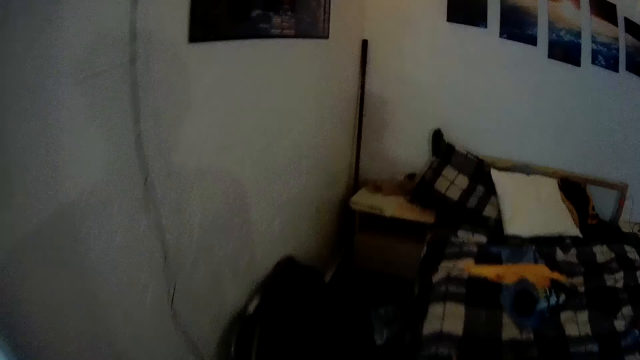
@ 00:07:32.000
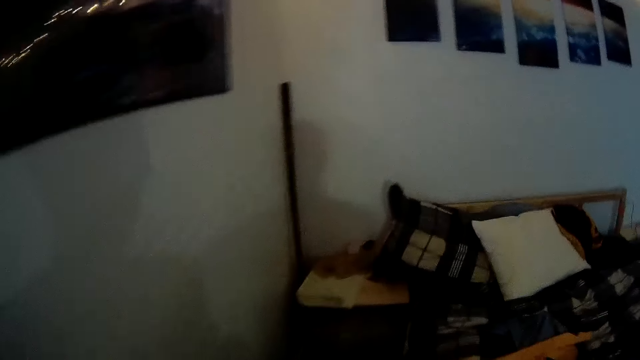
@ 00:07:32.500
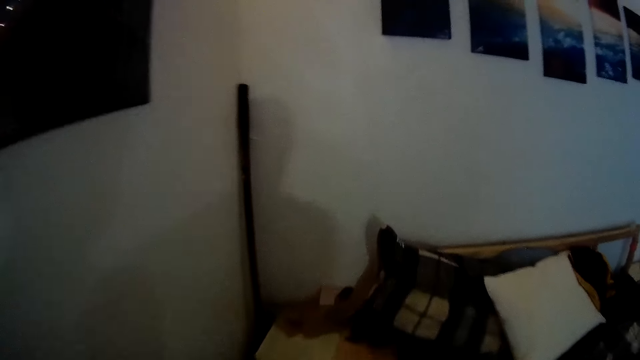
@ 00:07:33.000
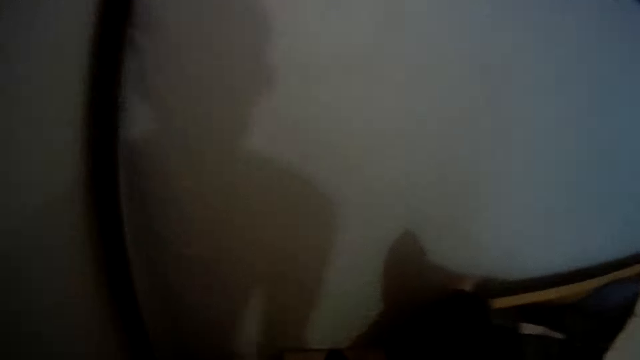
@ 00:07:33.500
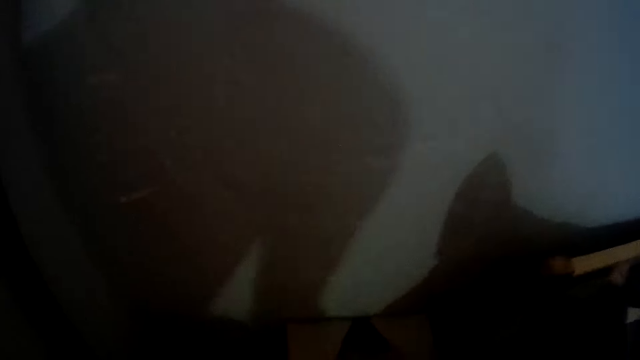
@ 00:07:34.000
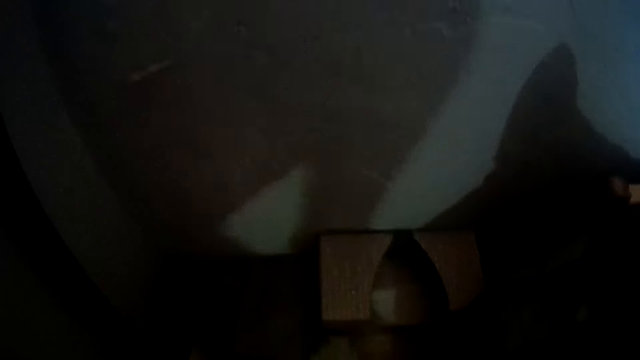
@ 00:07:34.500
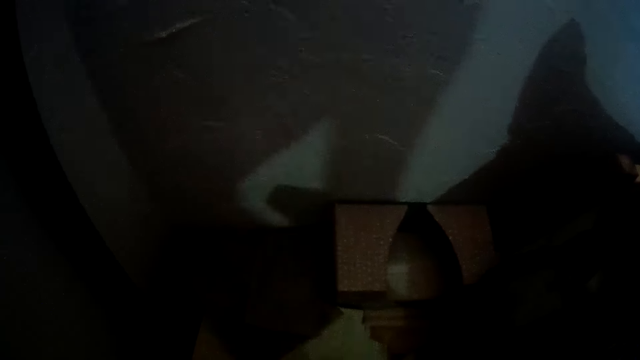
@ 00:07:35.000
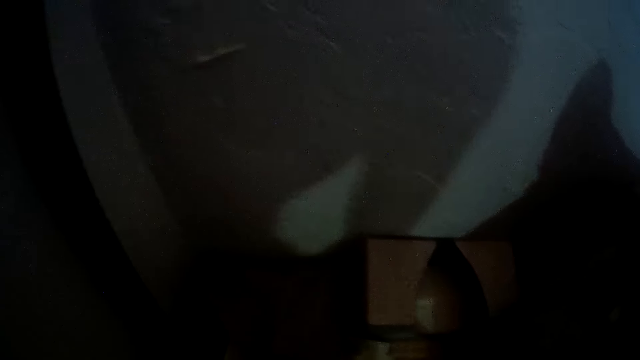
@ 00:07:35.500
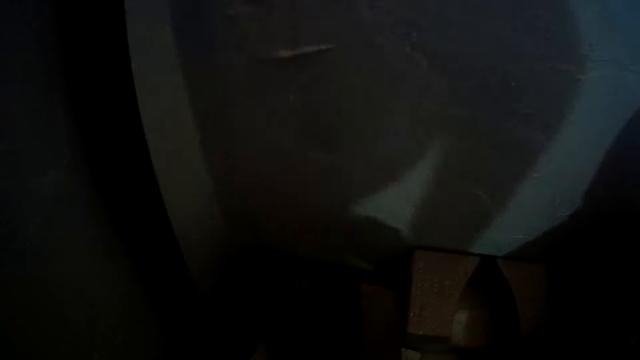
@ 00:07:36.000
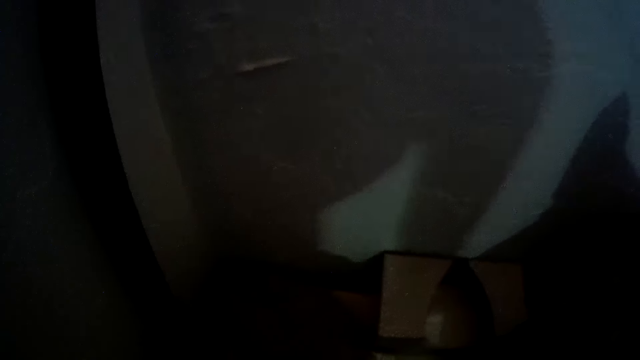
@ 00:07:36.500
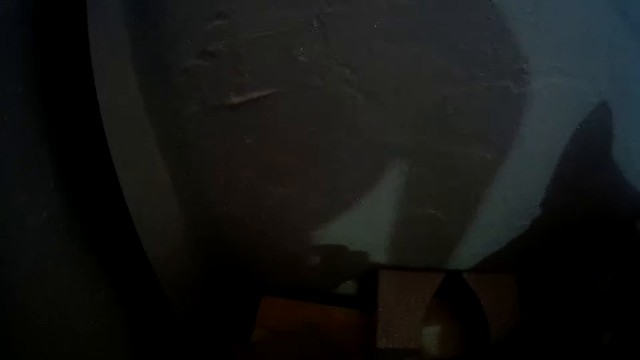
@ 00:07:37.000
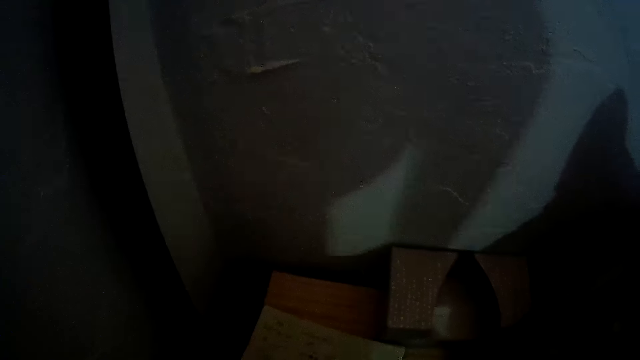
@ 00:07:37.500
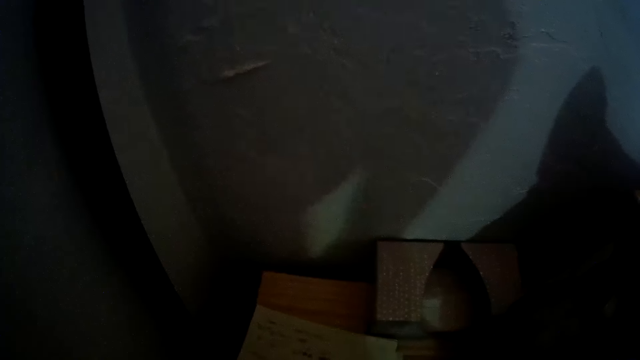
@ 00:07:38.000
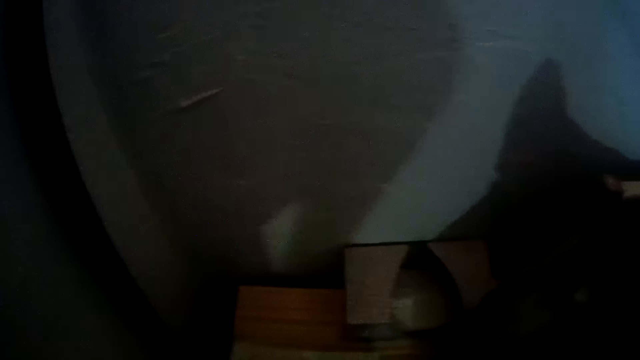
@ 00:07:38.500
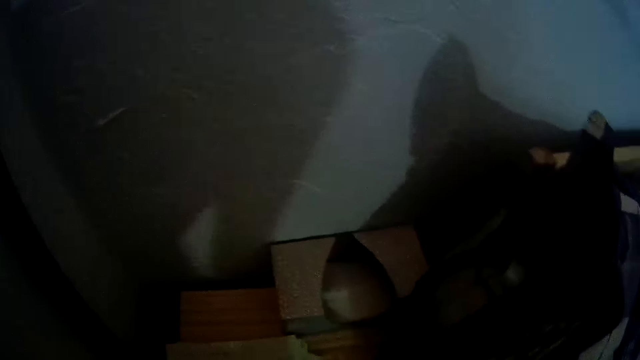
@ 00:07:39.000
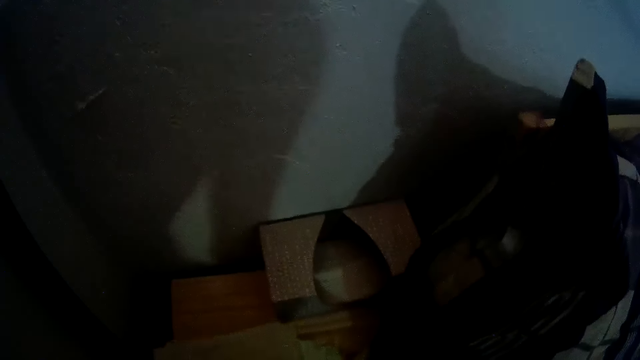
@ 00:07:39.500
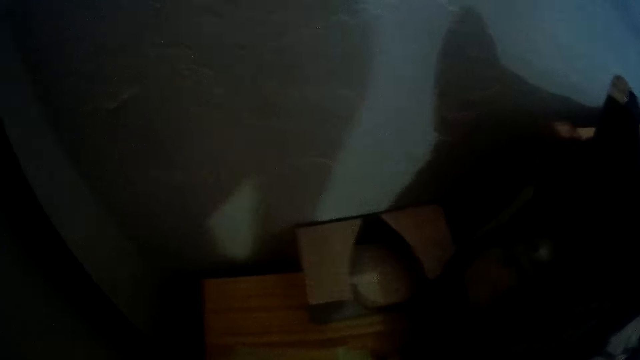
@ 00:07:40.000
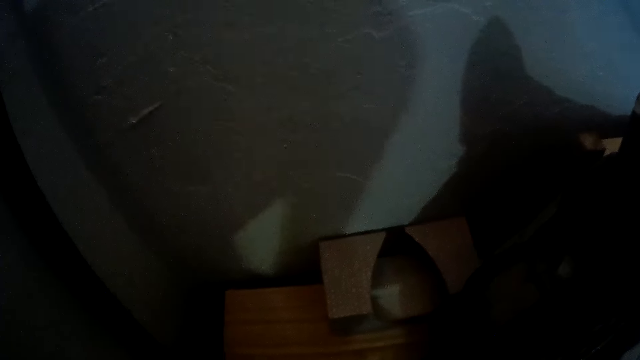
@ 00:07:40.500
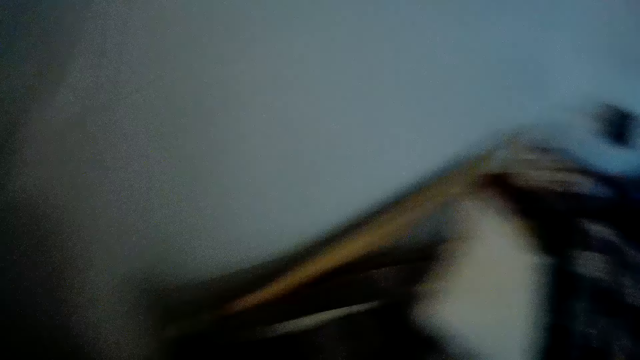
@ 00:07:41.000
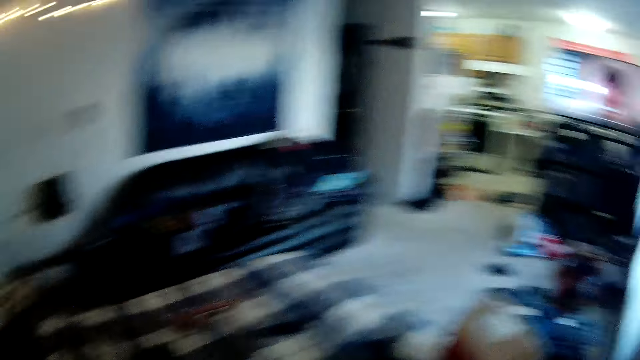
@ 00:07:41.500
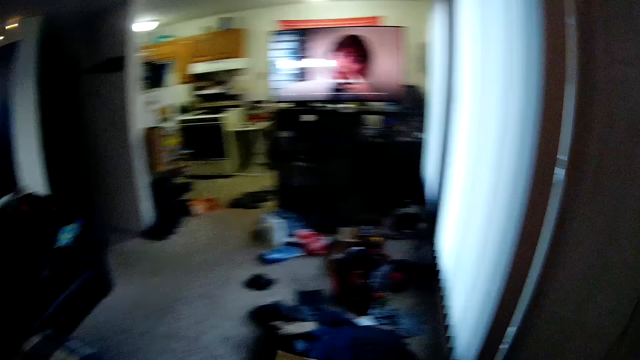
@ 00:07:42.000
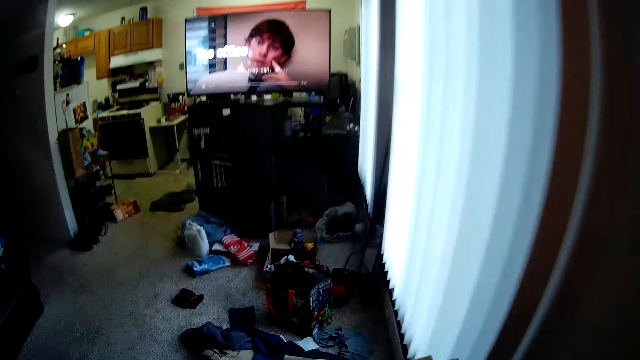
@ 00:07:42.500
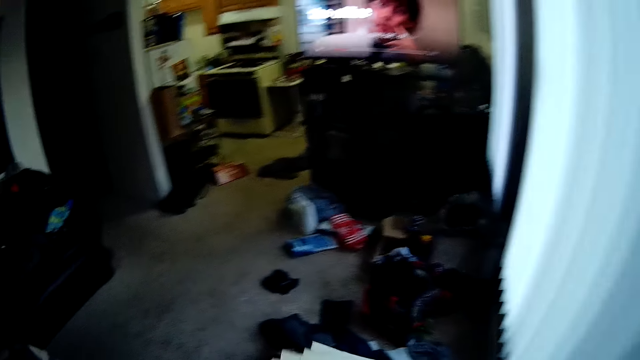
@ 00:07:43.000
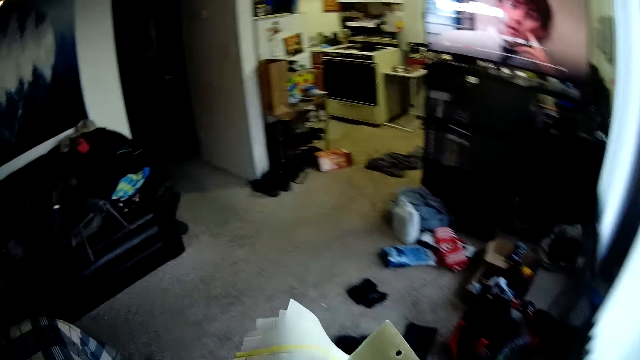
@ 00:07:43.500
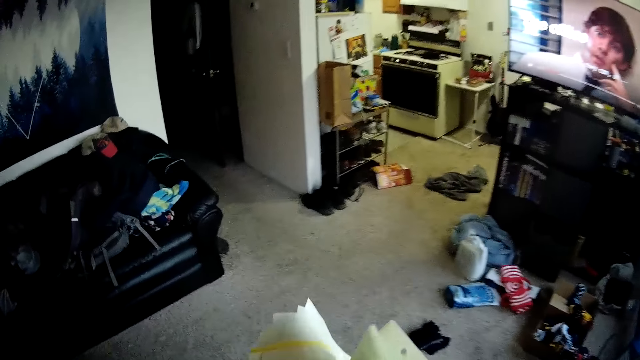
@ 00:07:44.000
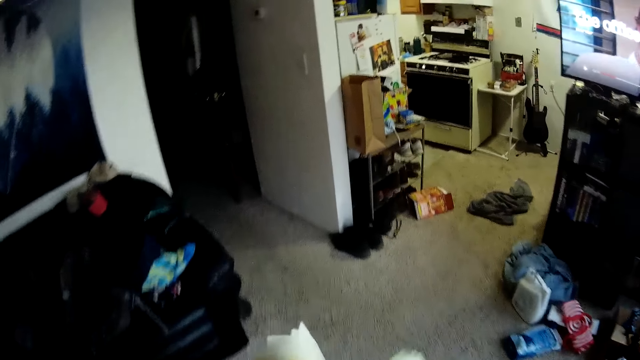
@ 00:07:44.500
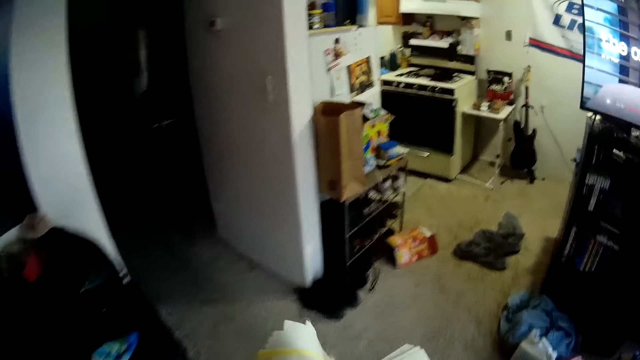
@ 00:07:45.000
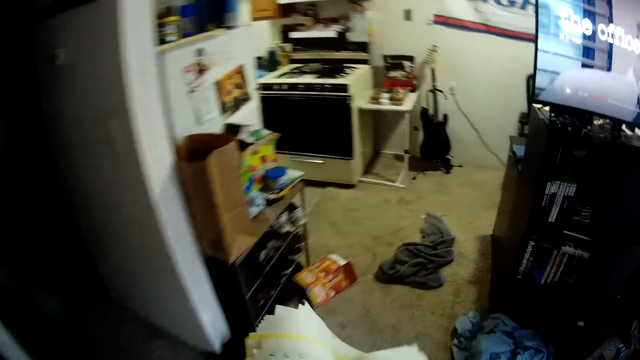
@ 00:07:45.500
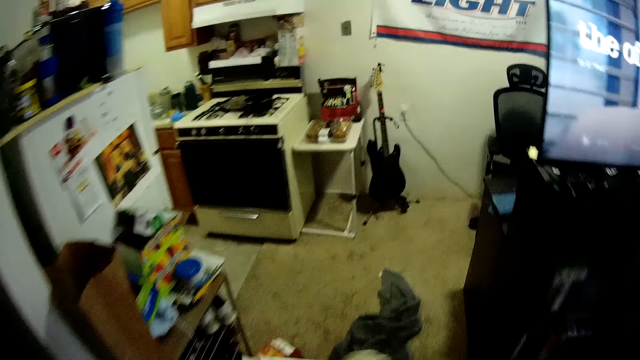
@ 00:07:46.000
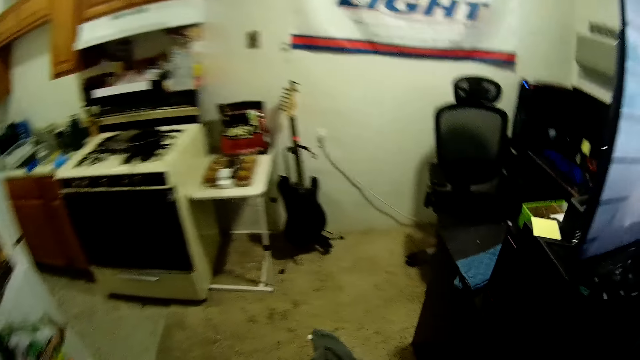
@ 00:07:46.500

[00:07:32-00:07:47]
The camera wearer takes out some papers from a drawer in the bedroom. They walk around the room. They walk out of the bedroom into the workstation.

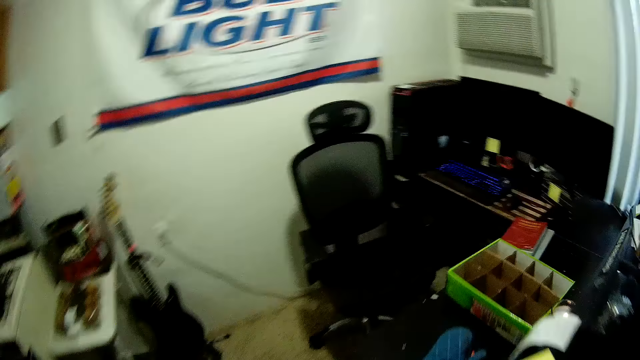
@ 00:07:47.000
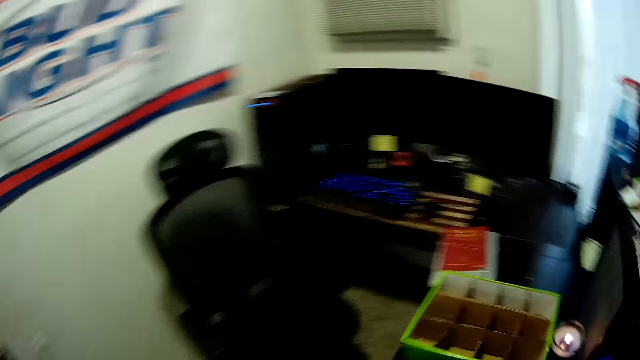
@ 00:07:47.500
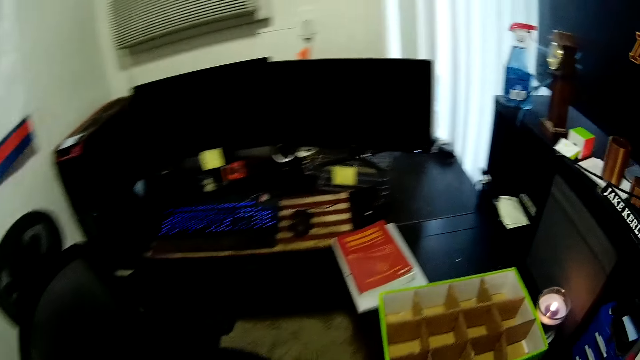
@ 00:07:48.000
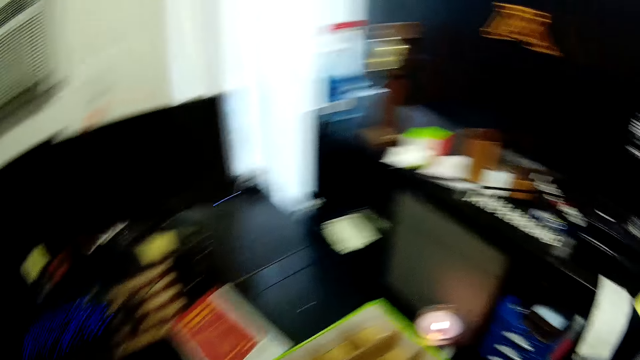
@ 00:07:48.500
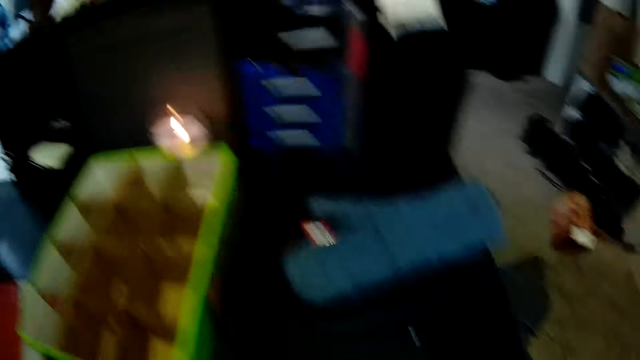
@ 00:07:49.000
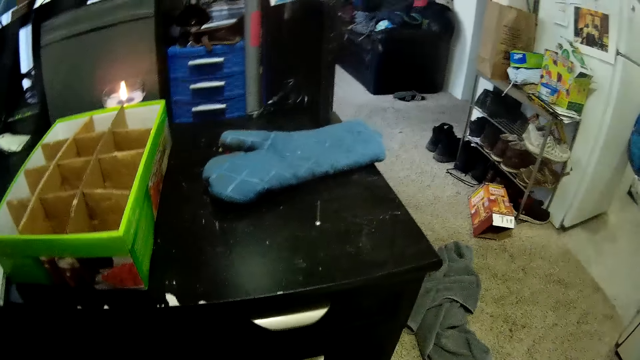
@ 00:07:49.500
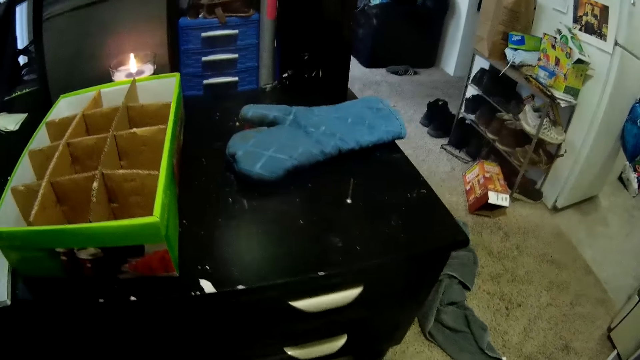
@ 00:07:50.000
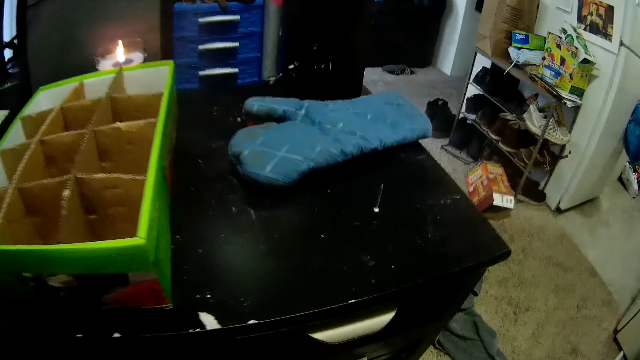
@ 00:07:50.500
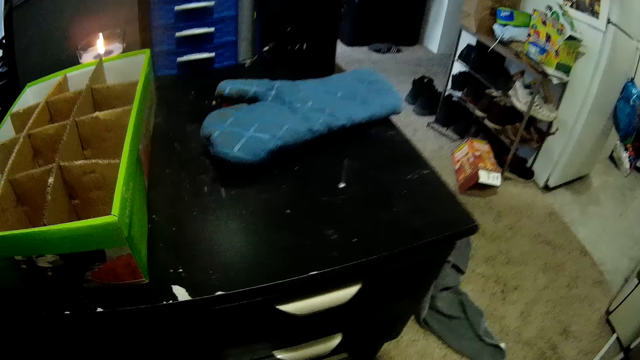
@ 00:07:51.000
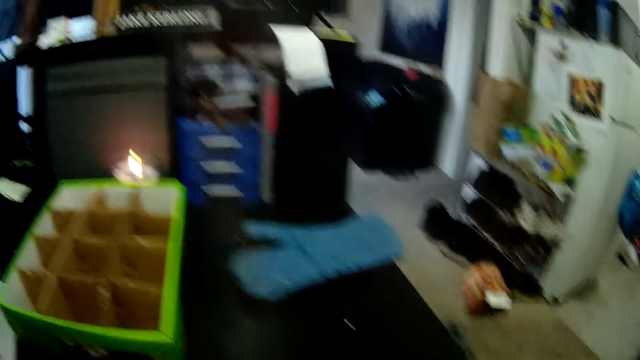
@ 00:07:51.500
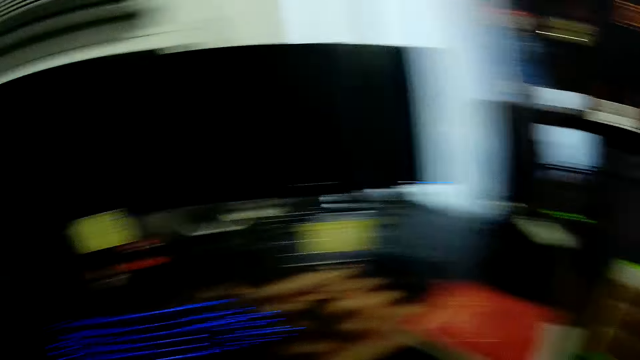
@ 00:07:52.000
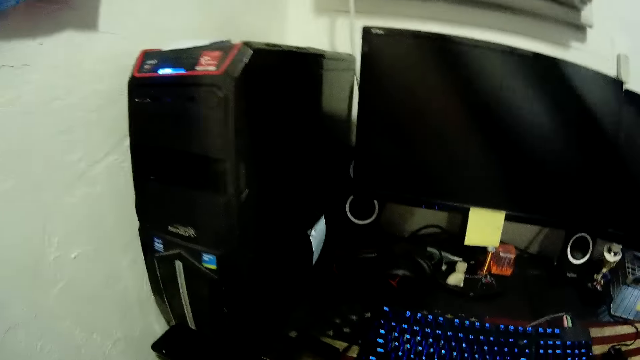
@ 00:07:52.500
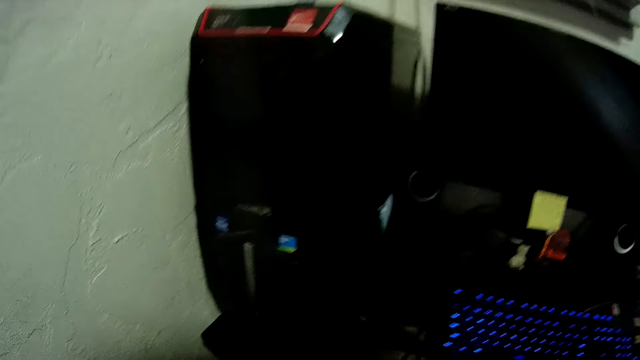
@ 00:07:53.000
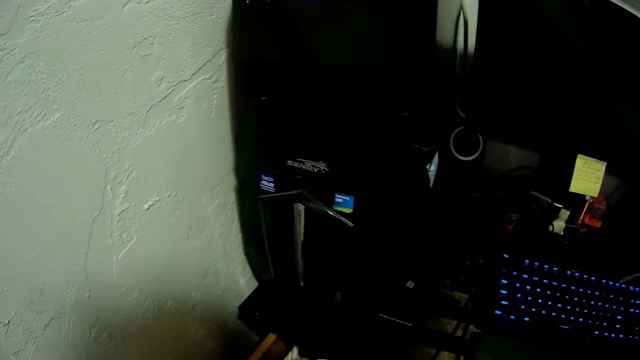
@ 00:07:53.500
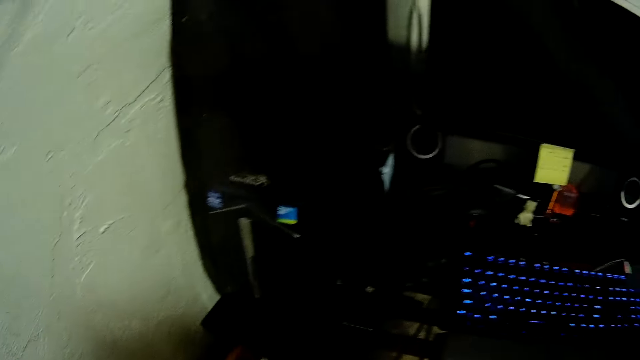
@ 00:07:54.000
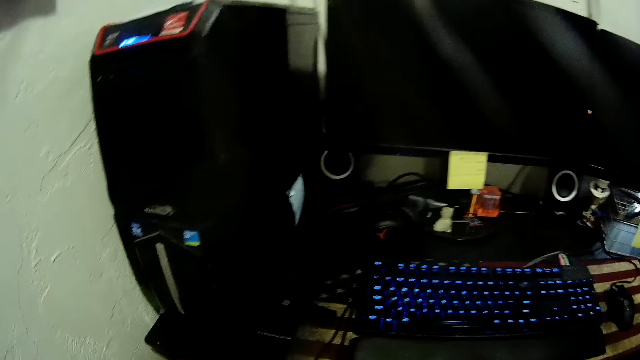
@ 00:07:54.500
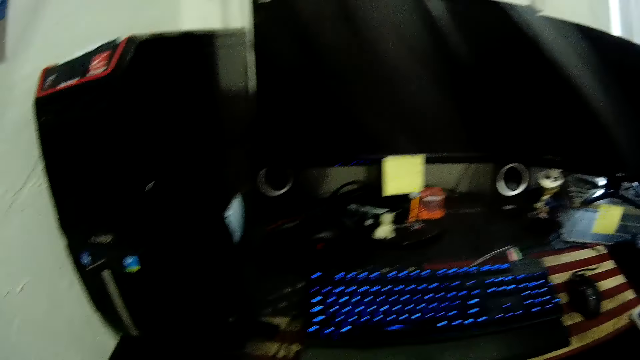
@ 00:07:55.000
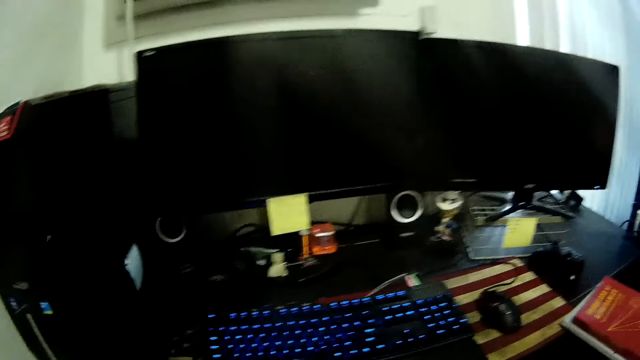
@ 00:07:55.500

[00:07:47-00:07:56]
The camera wearer looks around the room.
